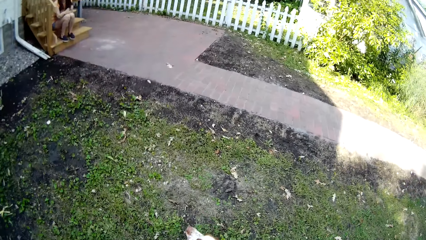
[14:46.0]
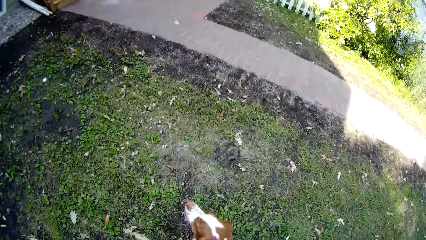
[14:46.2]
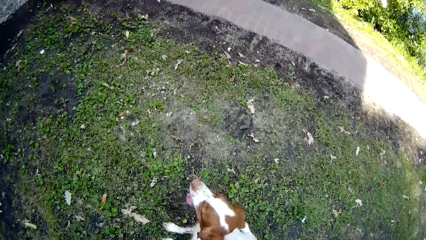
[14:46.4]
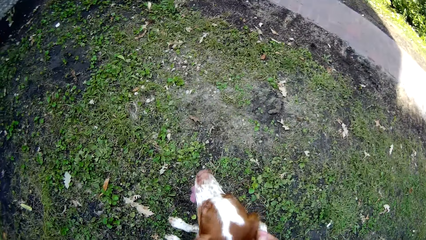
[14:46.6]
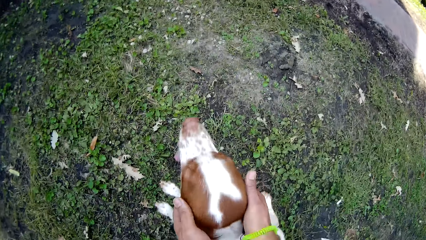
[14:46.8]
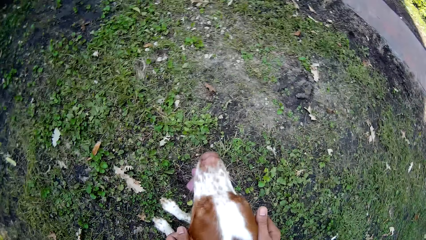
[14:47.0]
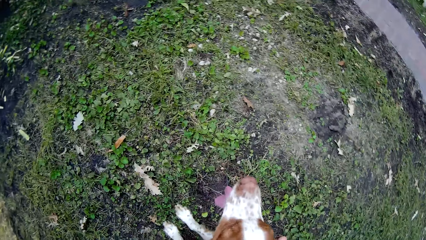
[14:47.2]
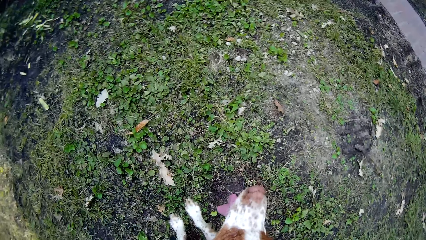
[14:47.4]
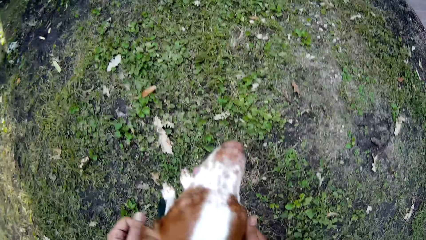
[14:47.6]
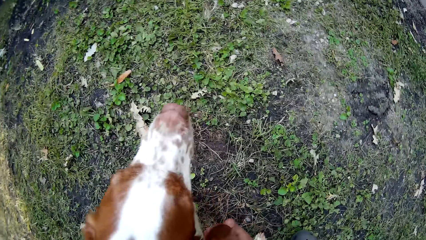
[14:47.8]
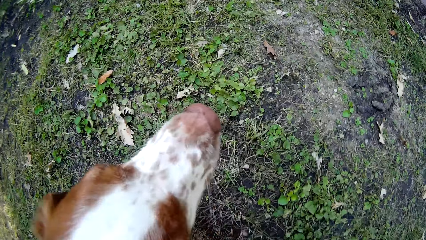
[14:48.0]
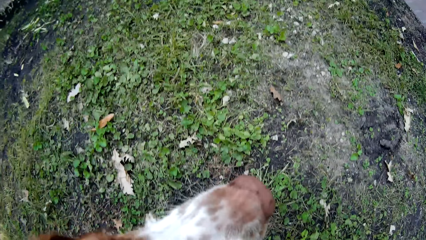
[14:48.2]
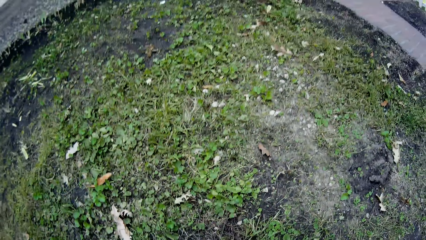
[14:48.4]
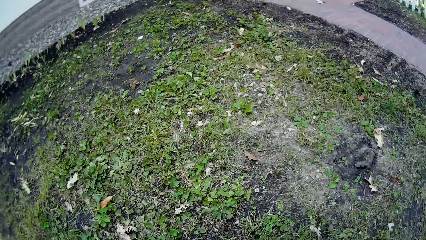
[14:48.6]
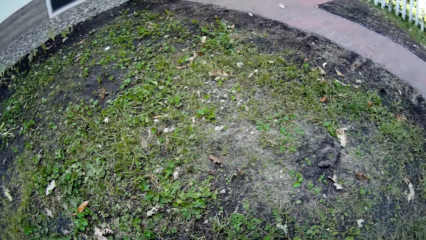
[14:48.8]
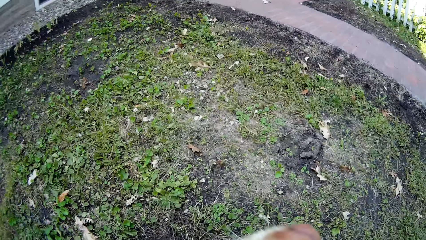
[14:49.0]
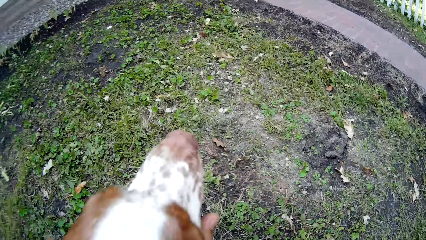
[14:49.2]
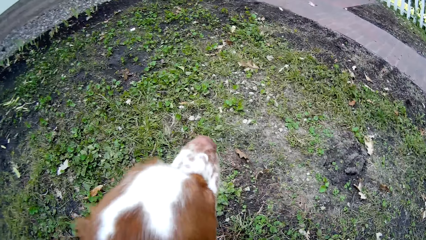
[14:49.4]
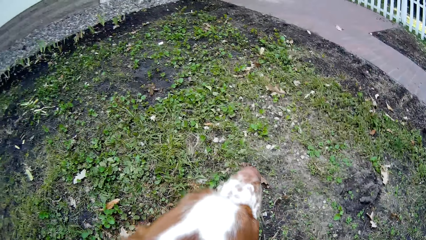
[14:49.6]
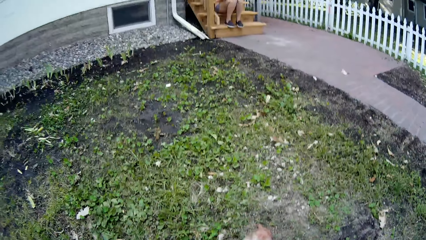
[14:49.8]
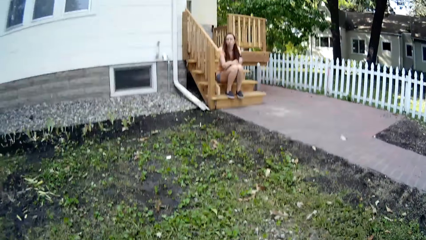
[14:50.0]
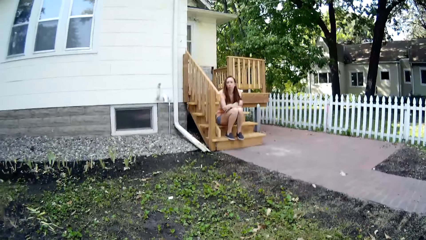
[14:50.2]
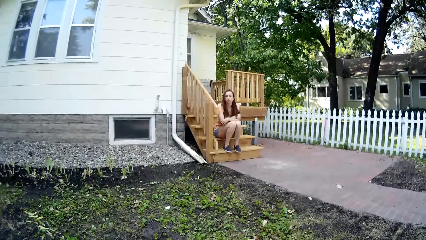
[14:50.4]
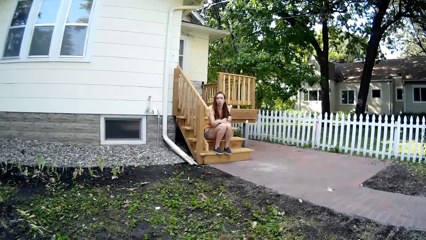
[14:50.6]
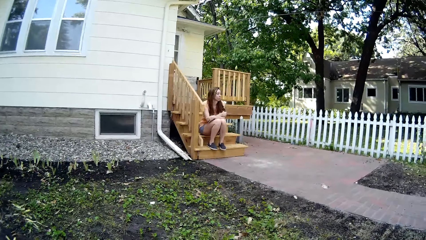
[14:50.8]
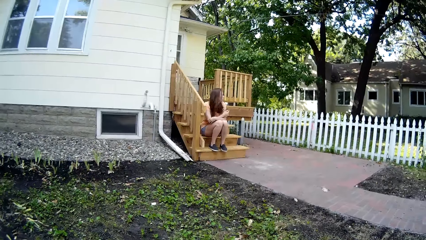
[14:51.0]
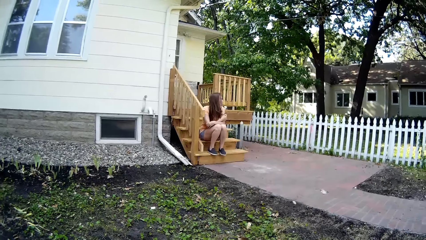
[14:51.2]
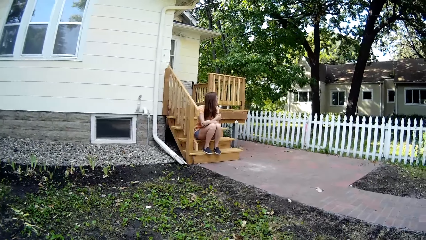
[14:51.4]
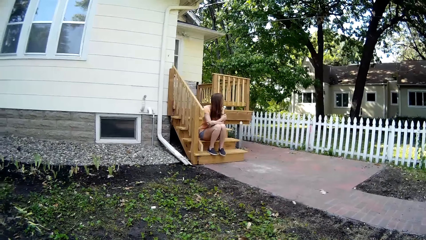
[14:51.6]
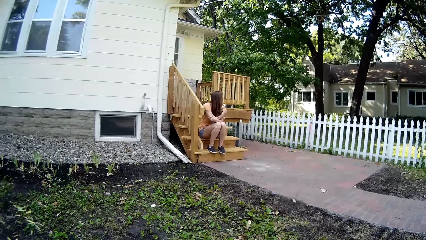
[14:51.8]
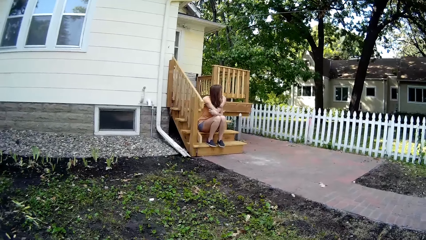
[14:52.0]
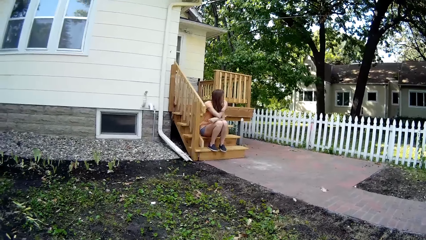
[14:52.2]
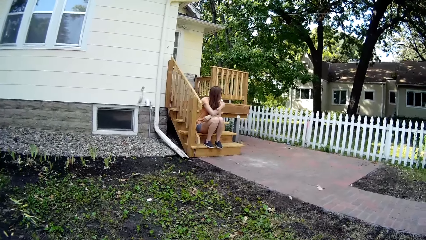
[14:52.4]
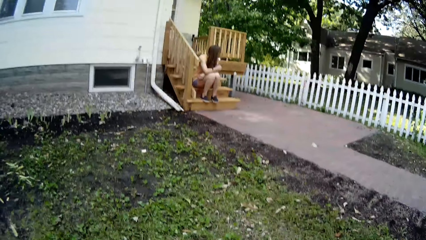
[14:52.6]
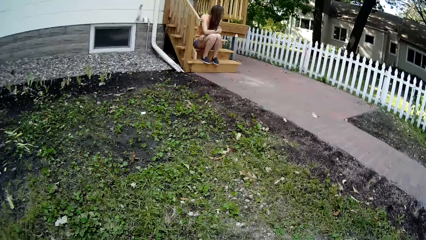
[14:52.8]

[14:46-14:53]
The camera wearer pats the dog. They play with the dog.

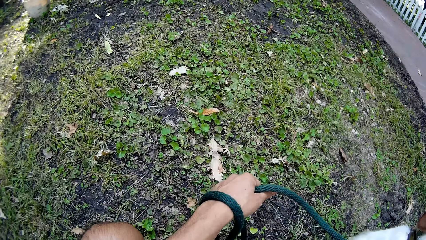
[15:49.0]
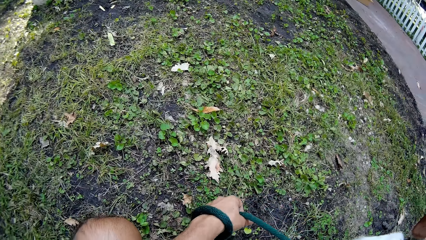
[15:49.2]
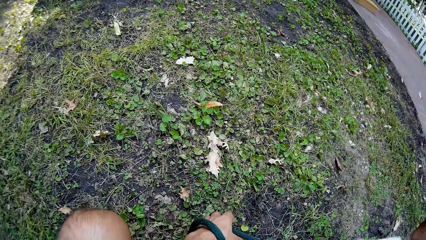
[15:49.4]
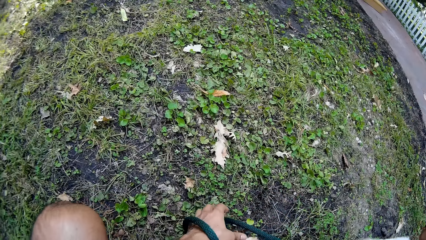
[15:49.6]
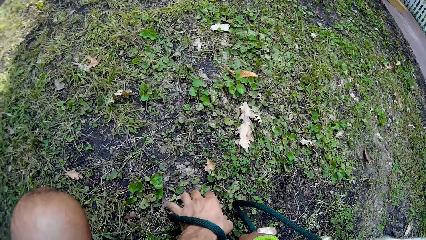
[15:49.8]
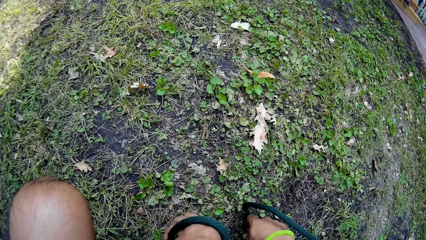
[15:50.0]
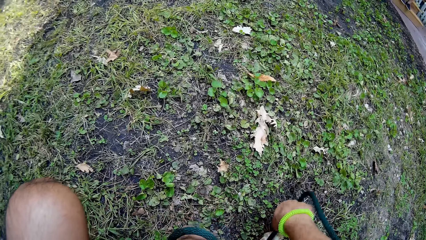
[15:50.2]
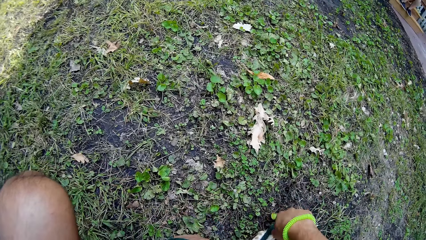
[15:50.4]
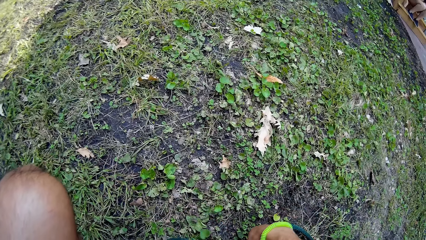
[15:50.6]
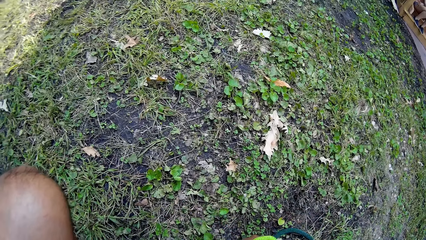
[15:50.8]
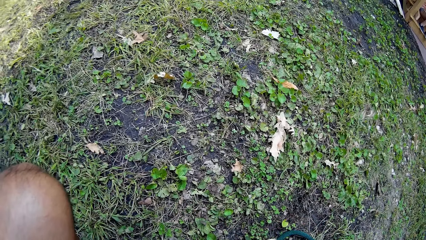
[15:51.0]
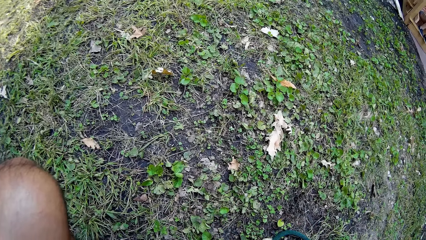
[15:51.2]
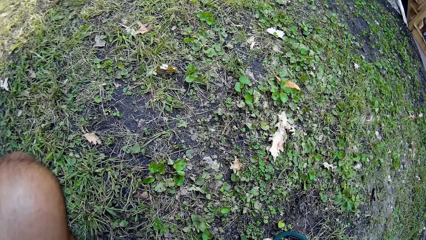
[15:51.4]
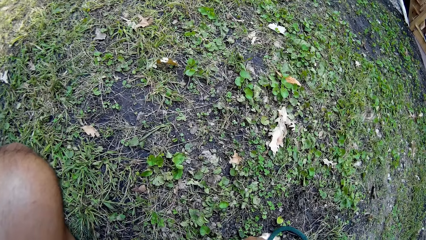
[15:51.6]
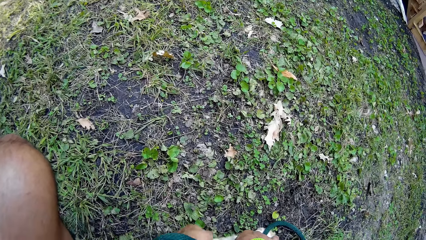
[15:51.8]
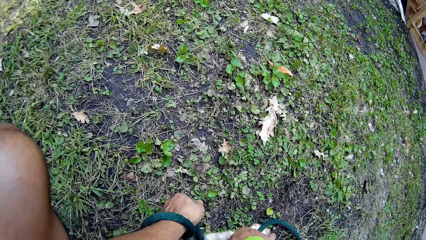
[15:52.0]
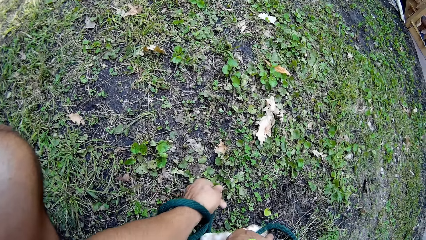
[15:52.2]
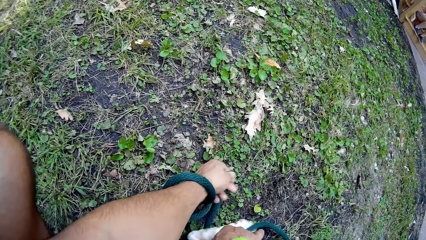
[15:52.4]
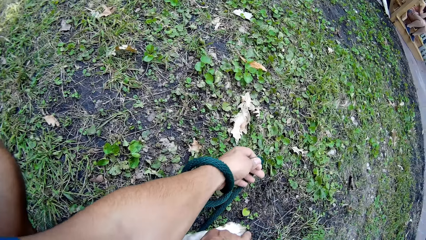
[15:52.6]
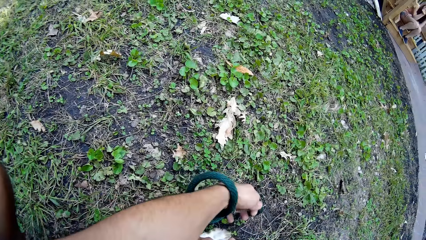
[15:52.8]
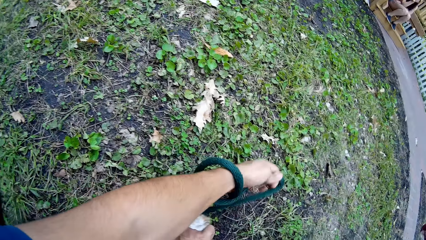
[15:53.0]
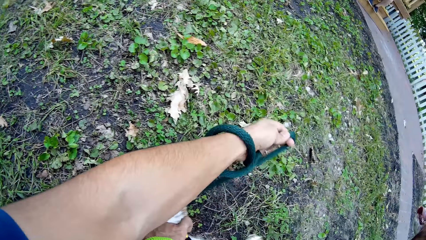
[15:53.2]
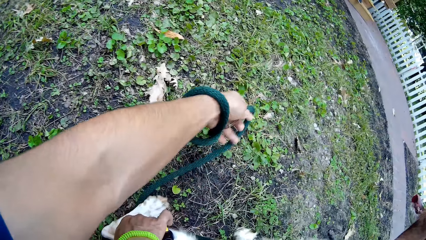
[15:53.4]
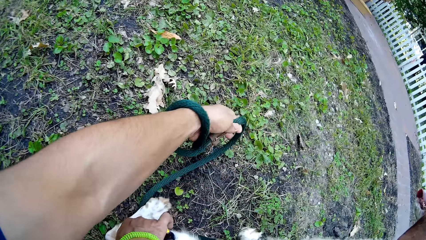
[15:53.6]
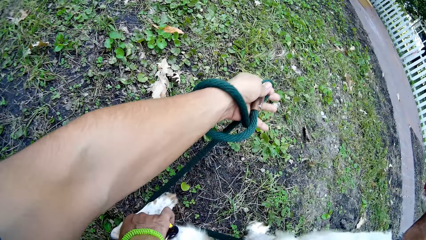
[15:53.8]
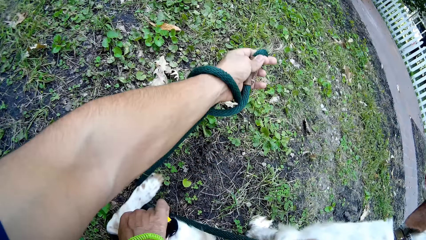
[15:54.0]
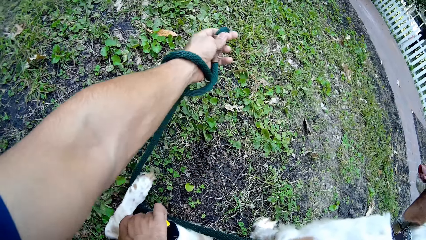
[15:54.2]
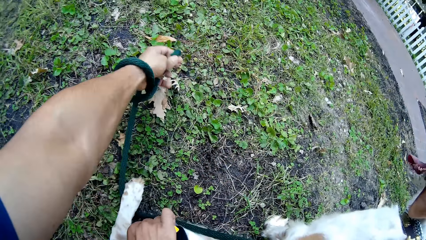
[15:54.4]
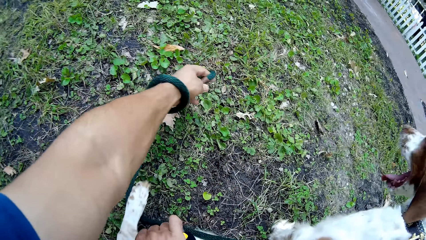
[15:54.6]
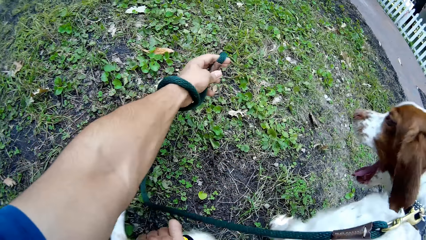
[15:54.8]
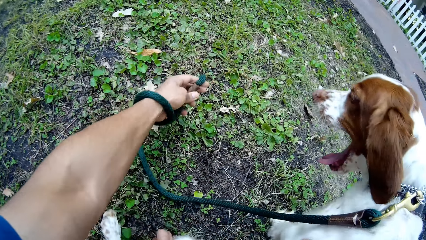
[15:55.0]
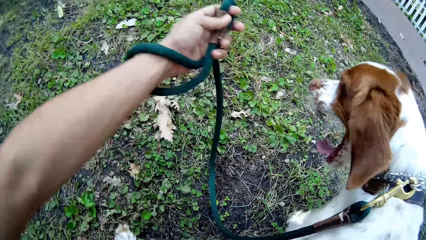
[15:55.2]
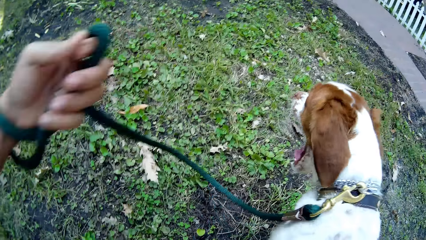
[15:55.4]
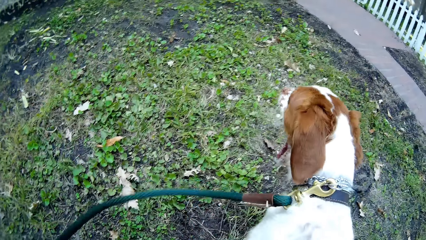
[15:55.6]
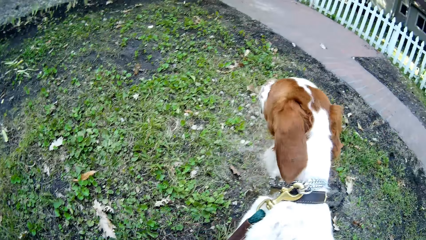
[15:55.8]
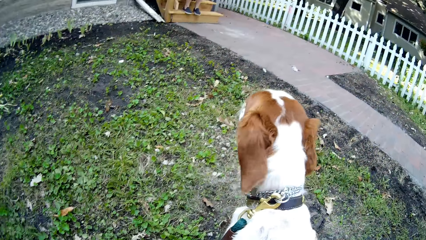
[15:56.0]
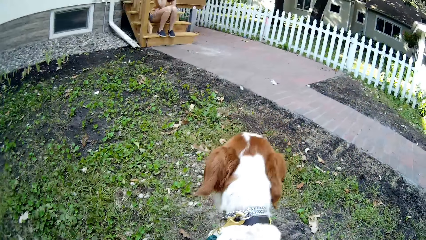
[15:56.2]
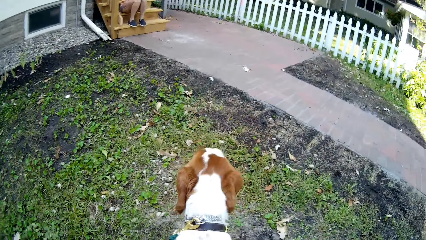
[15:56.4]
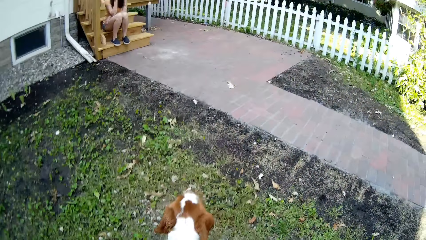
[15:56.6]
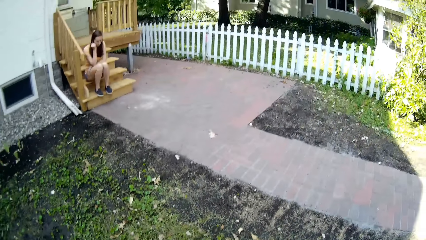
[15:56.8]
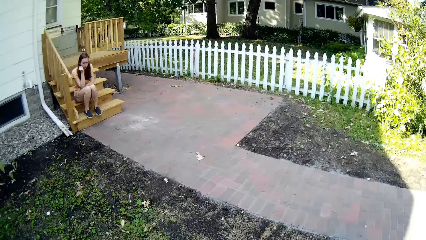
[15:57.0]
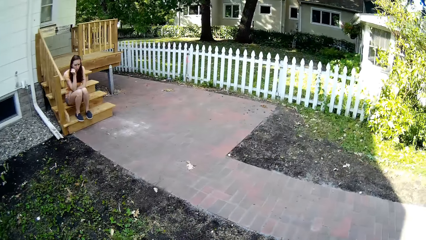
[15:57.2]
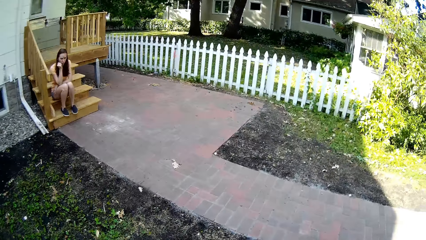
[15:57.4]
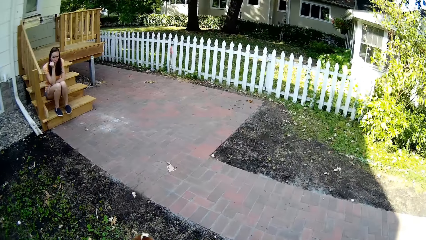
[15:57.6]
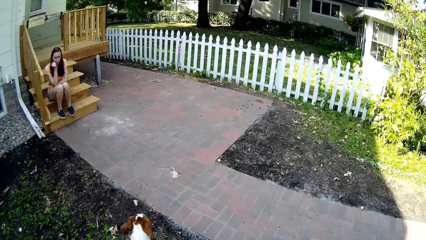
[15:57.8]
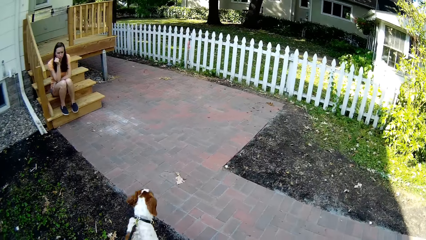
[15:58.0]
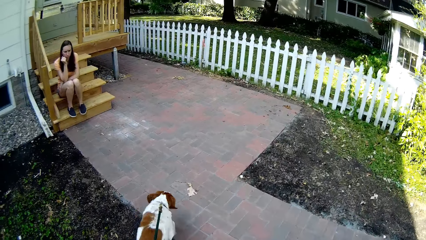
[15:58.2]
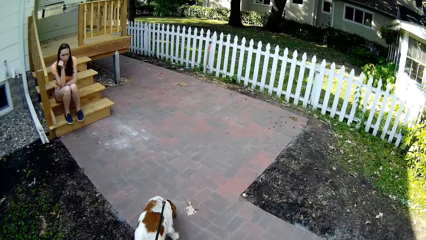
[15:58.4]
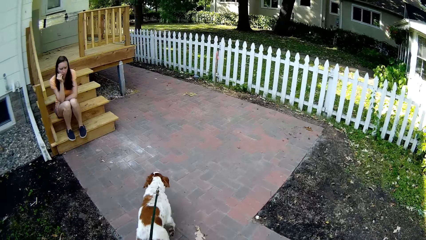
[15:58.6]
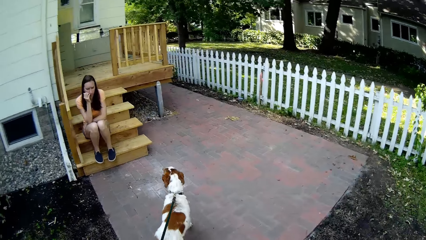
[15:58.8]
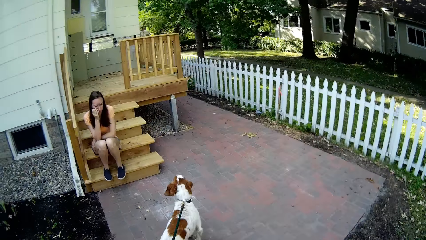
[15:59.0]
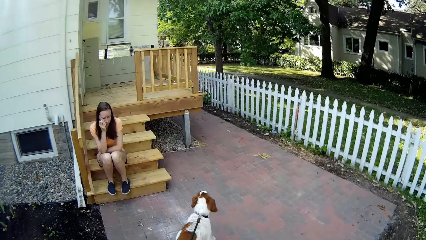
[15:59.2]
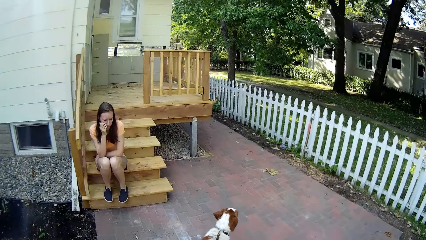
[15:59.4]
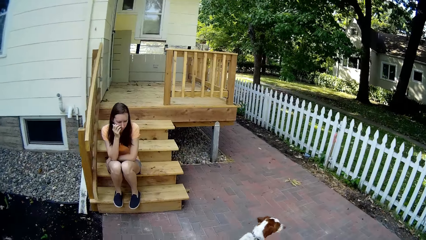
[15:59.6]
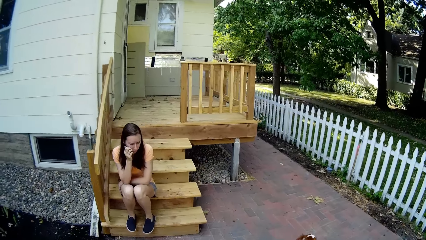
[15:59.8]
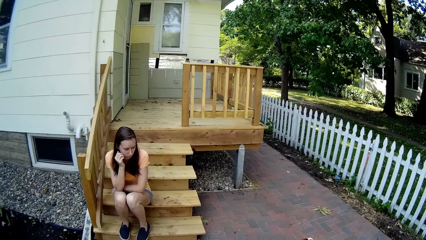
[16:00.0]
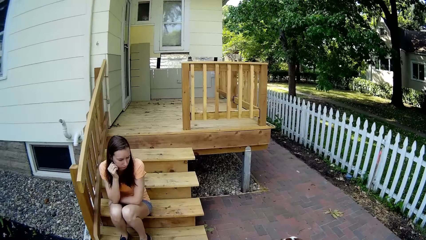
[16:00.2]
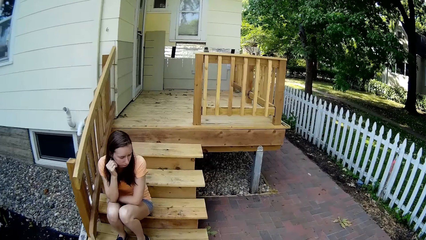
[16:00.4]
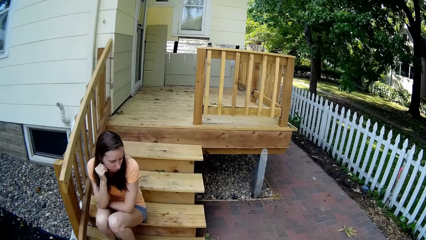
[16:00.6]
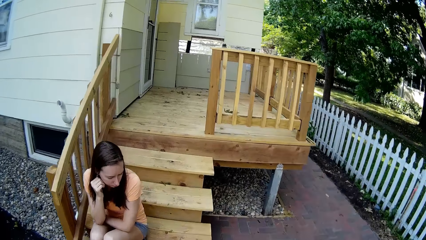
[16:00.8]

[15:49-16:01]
The camera wearer pulls the leash close to the ground. They continue to walk around the compound.
